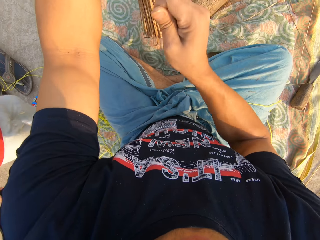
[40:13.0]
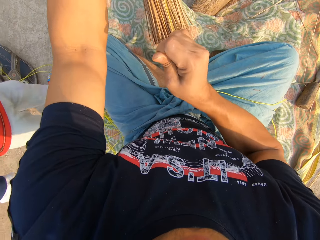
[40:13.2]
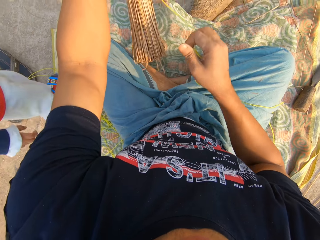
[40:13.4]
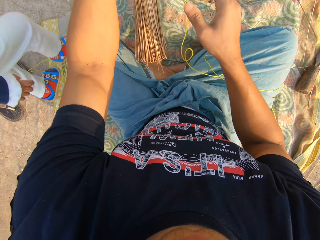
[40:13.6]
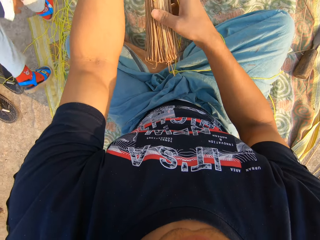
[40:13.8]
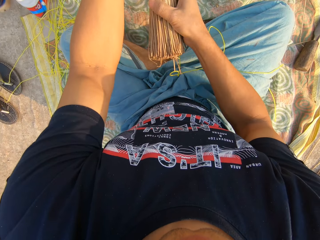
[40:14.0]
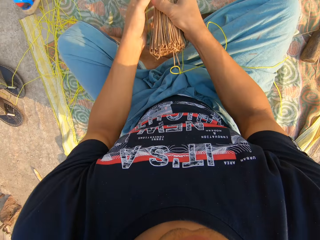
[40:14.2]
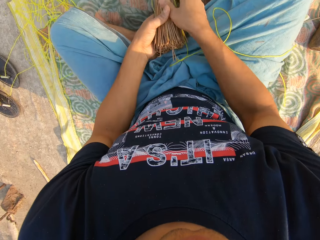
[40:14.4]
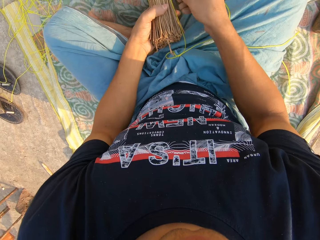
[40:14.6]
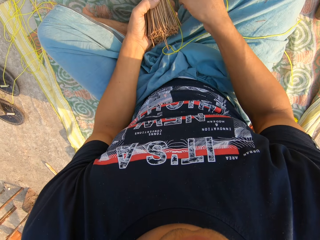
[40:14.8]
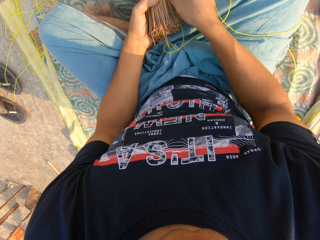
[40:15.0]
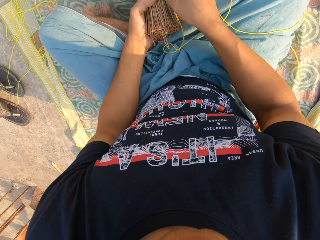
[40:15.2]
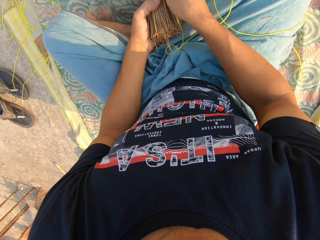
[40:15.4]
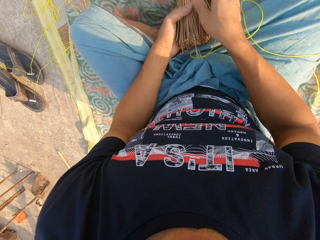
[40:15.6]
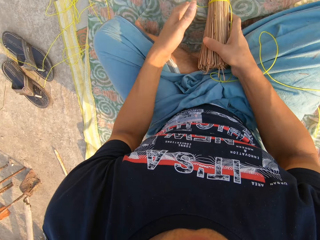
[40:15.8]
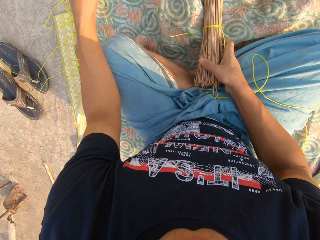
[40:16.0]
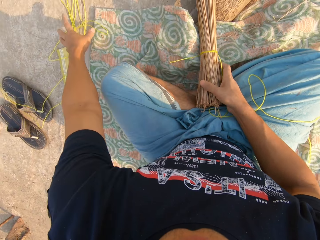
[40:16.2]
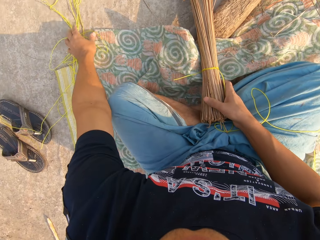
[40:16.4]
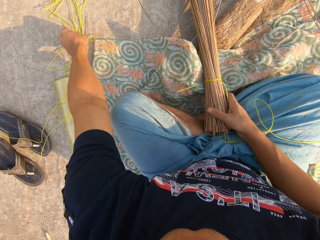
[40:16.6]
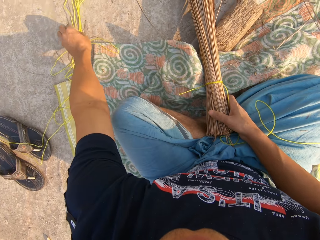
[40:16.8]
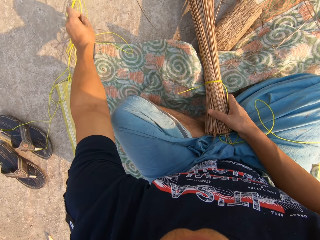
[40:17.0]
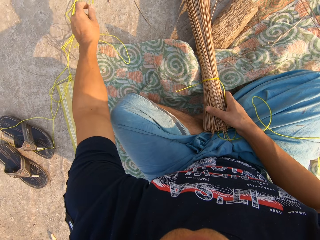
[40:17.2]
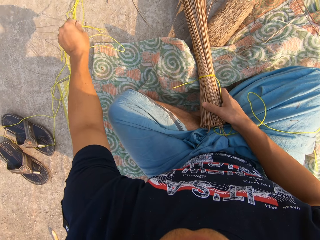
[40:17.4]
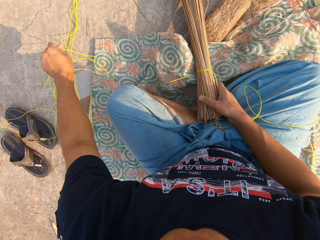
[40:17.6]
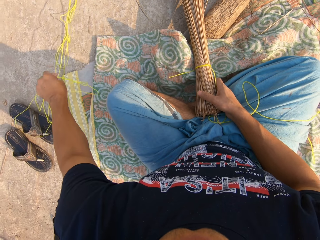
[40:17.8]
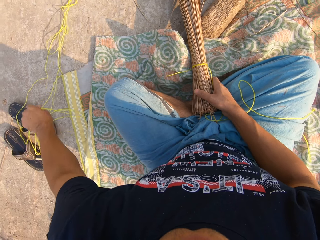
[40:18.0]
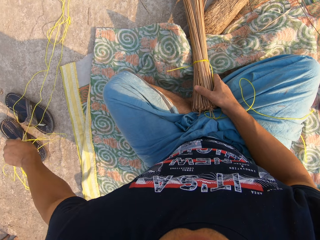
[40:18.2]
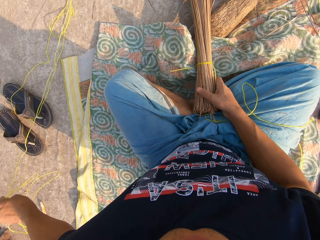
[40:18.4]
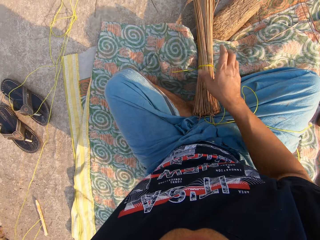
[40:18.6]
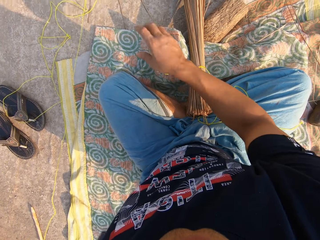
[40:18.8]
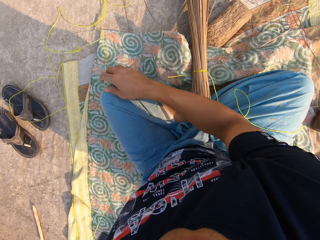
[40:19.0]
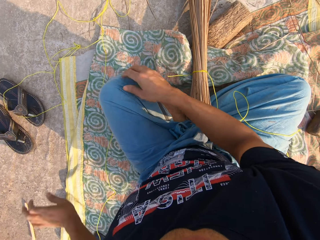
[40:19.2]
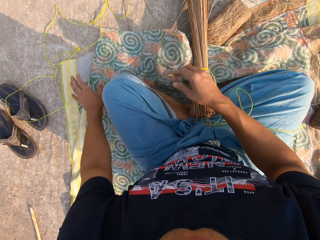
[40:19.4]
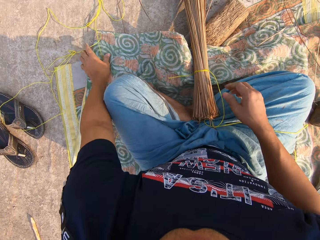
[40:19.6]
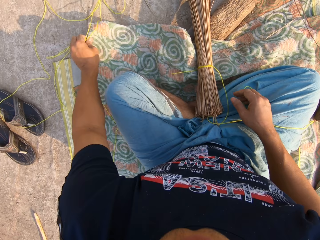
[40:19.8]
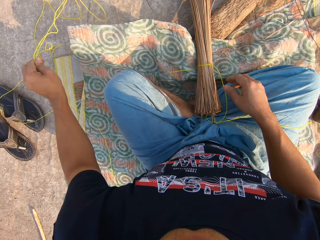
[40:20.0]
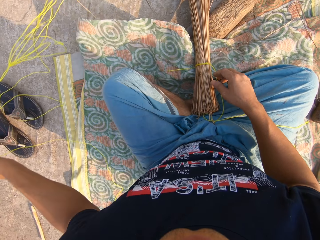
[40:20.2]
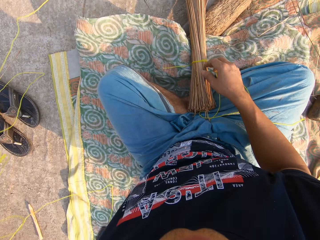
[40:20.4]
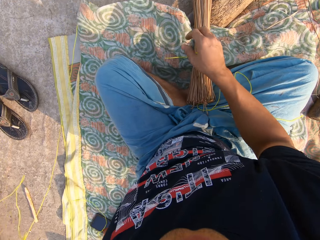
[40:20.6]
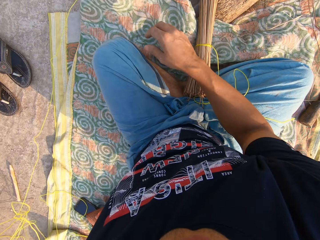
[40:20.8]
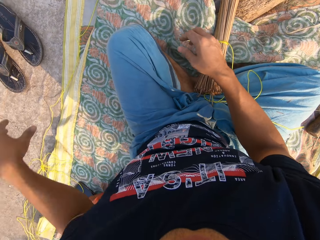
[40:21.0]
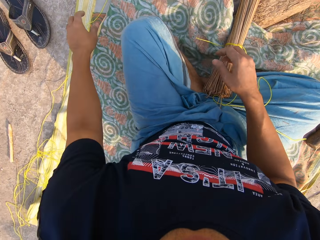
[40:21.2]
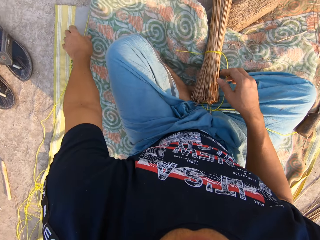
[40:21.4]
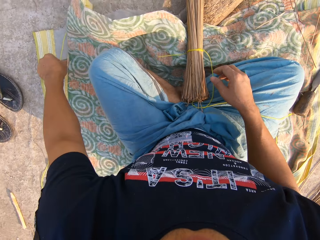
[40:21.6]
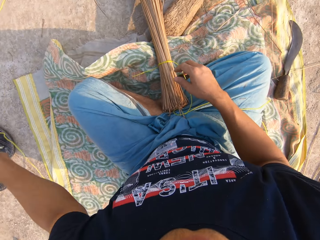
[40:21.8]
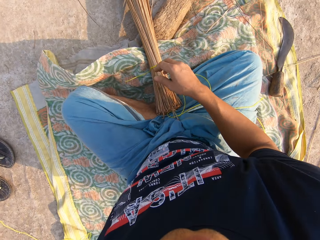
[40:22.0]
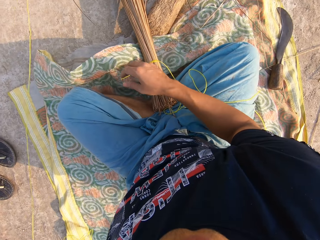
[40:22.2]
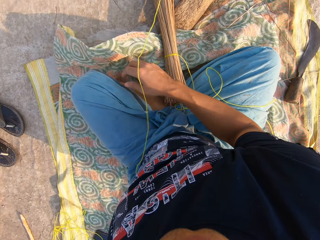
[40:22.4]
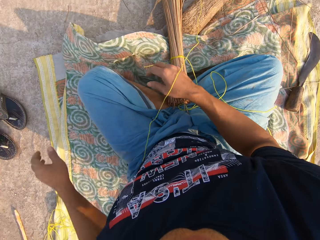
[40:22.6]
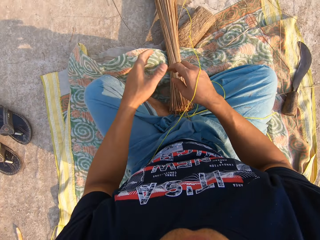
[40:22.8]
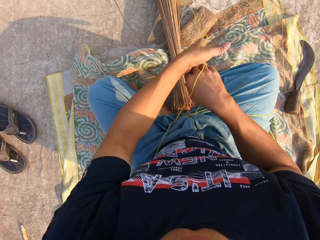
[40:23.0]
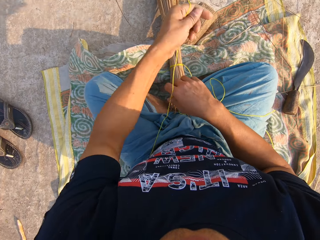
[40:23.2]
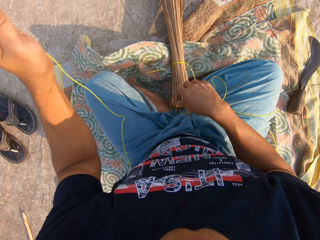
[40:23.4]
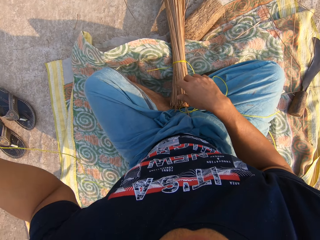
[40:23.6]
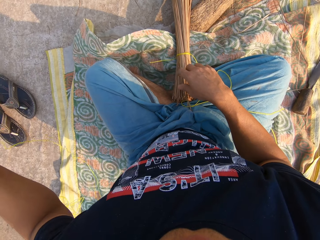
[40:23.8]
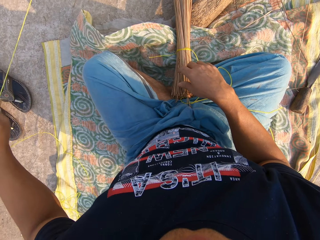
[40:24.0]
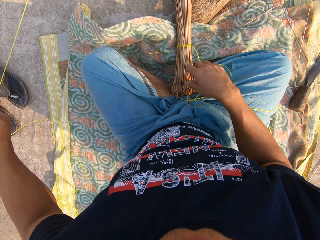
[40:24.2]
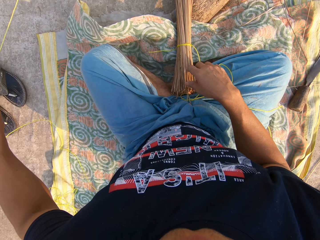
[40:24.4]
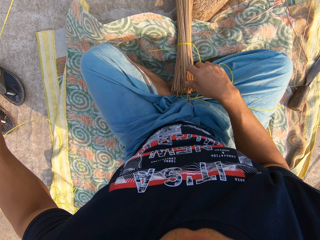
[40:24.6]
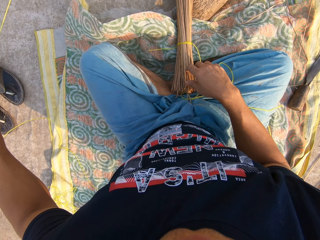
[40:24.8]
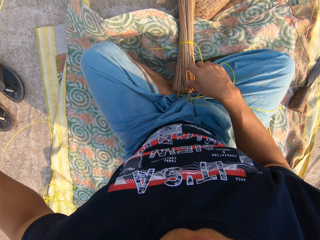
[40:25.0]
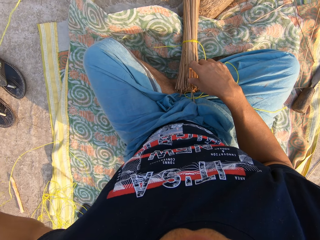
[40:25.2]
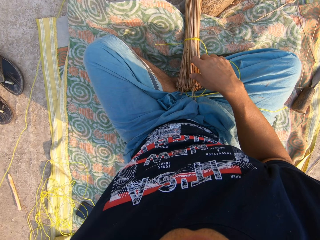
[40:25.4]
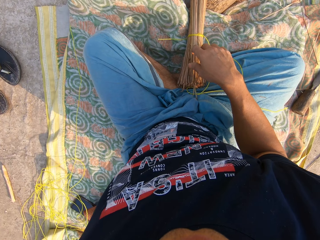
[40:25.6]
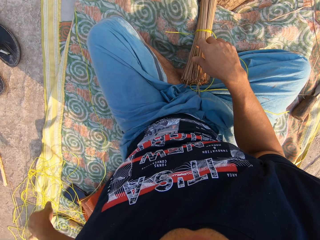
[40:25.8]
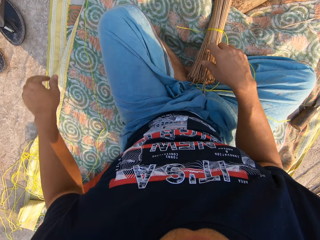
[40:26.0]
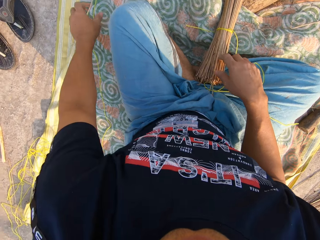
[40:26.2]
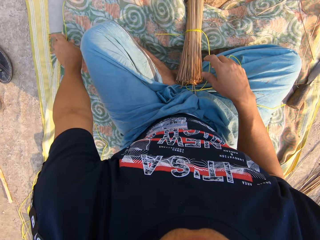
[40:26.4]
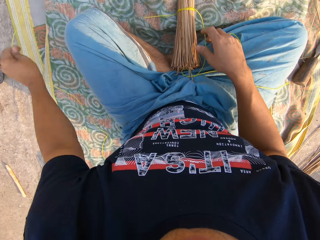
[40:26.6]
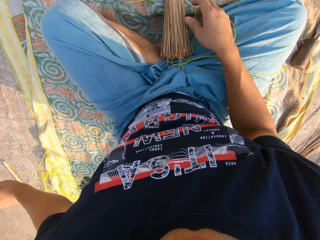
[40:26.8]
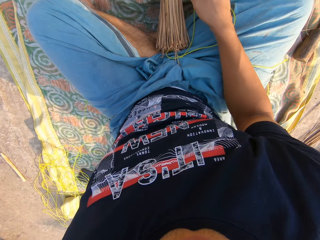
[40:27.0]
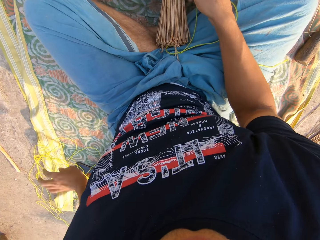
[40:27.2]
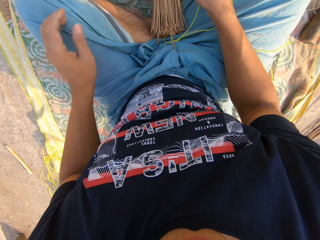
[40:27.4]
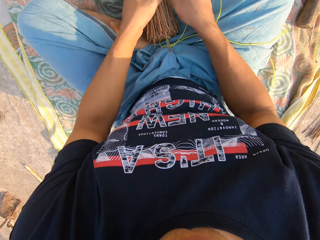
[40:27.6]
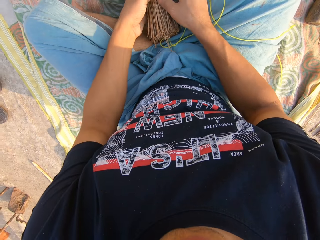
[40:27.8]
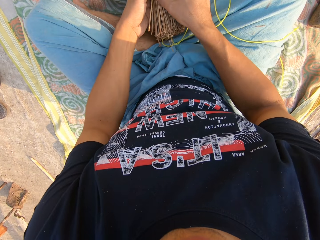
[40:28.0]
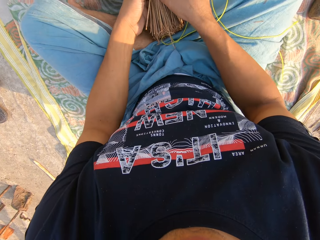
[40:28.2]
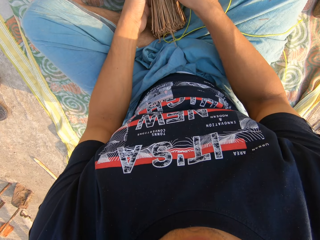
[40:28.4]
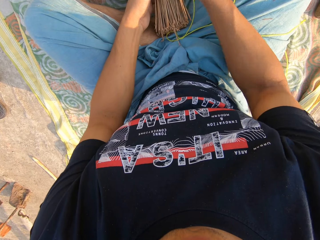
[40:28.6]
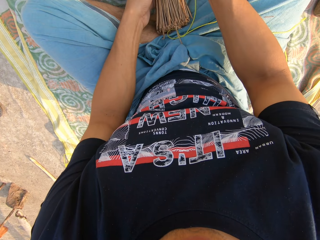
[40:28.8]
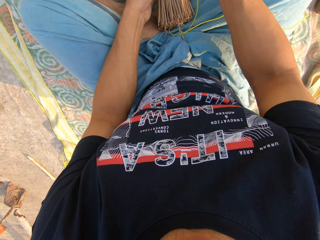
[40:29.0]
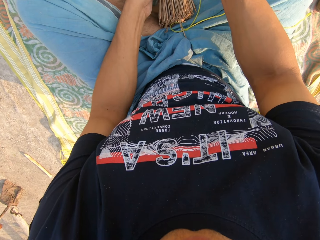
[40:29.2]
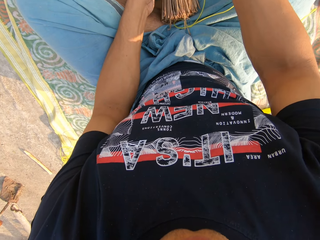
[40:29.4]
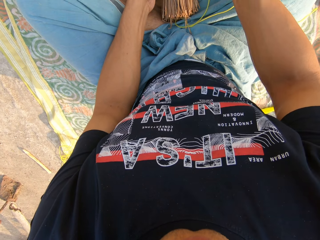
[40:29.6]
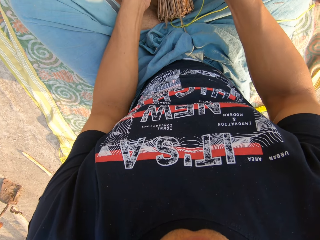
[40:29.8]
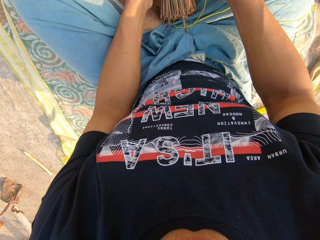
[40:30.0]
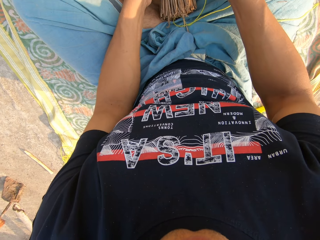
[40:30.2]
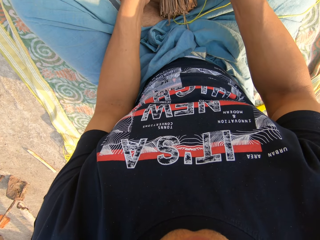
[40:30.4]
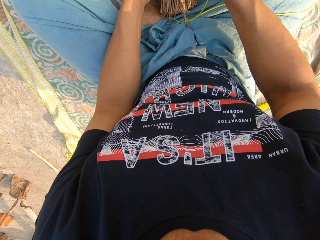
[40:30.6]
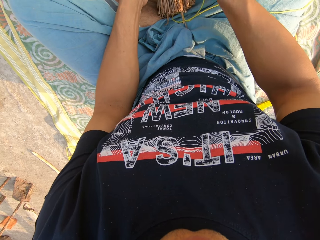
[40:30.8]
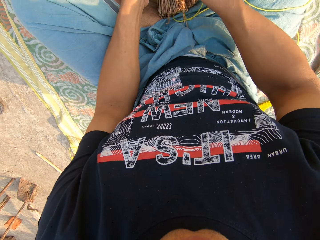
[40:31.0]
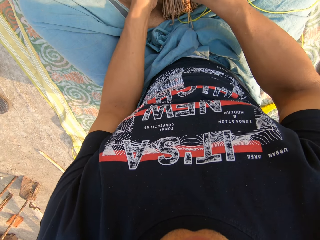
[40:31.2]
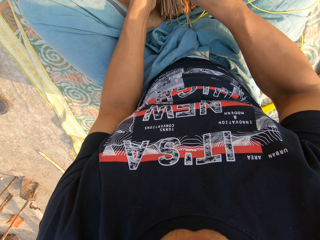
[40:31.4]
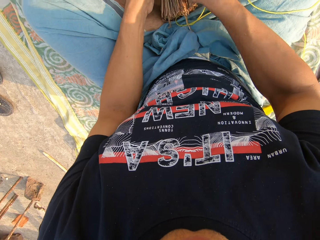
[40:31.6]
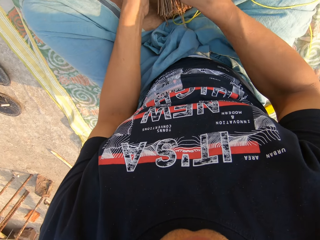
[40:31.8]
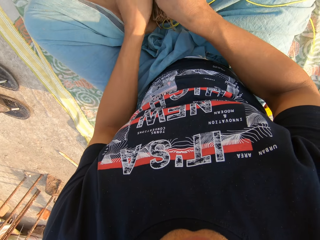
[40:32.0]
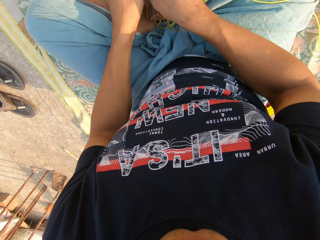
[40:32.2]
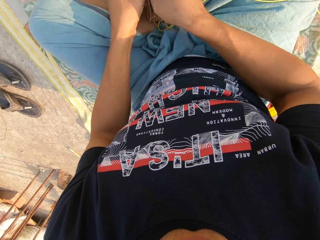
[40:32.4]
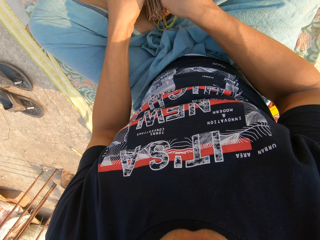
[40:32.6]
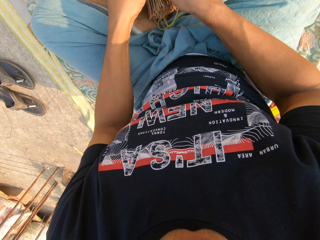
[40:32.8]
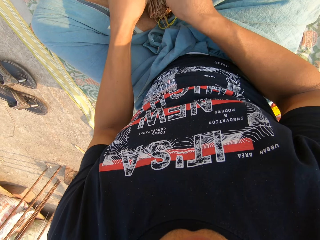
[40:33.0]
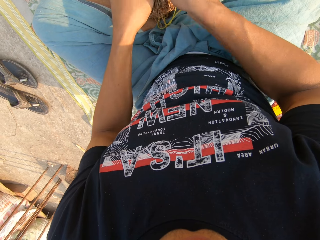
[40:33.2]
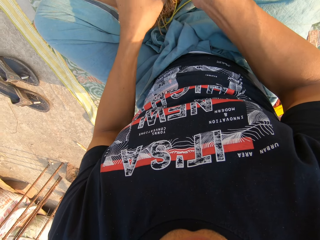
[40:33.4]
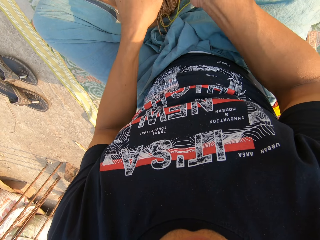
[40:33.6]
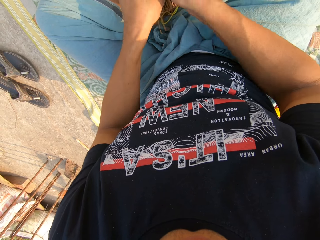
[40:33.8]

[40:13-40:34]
A child steps forward. The camera wearer passes the broom to the right hand. He moves the rope. He picks up the rope from the ground with his left hand. He moves the rope again. He touches the broom. He ties the rope on the broom sticks.
